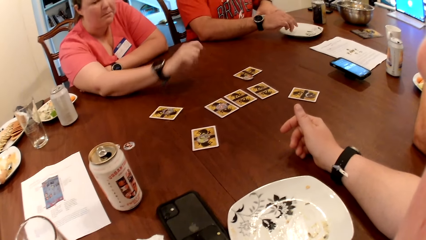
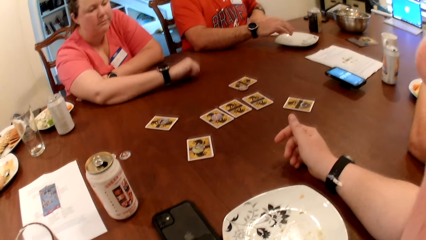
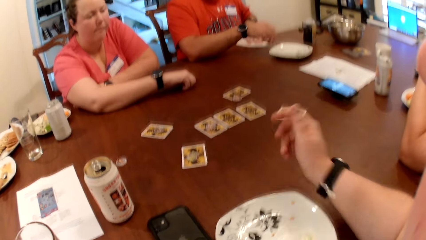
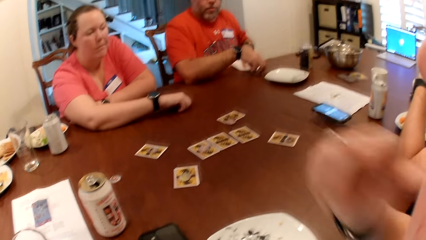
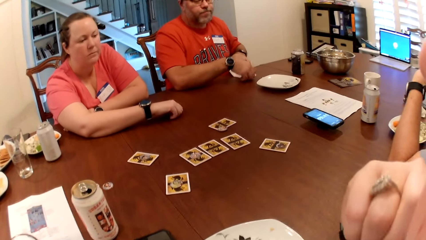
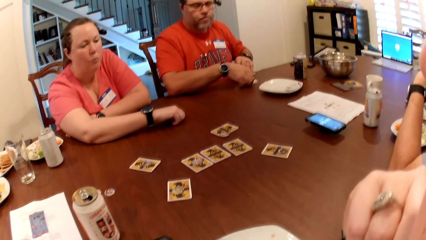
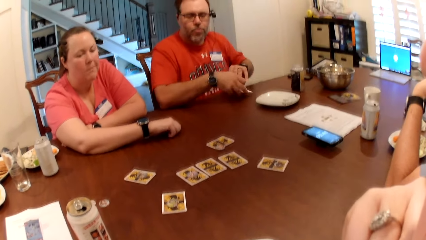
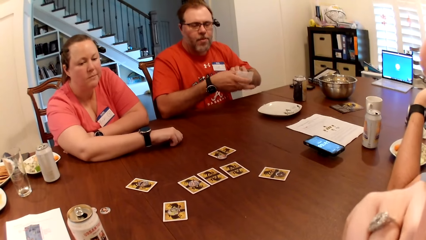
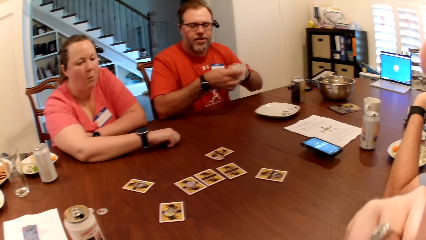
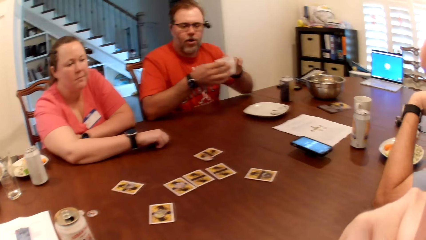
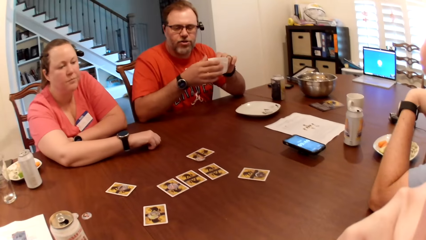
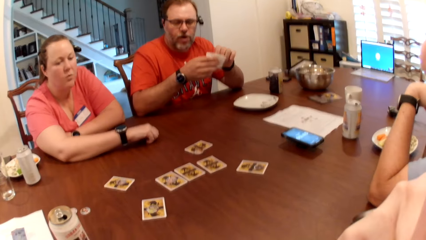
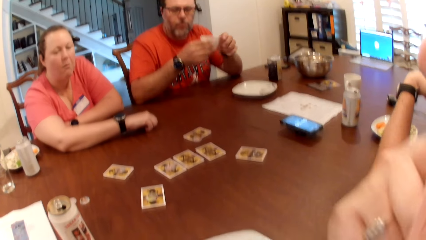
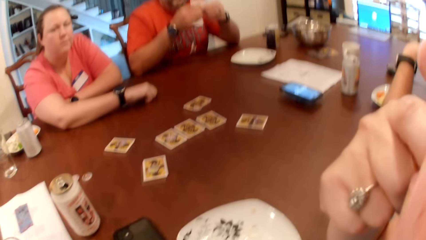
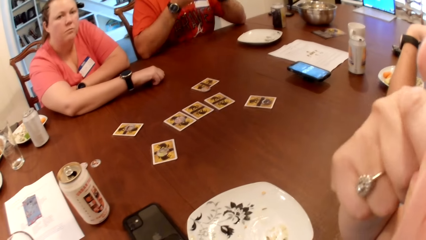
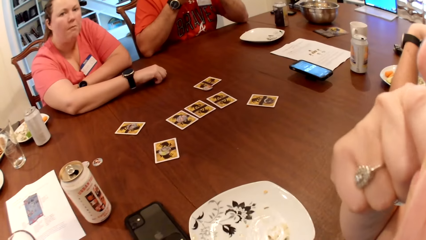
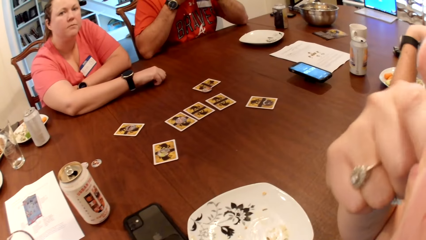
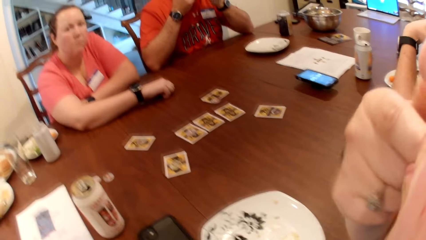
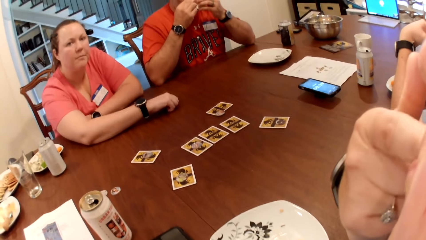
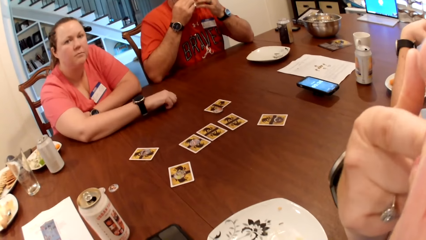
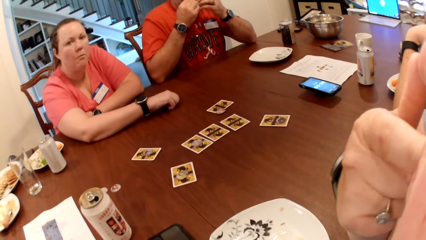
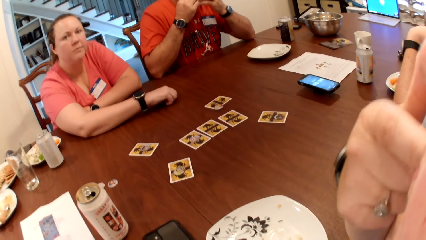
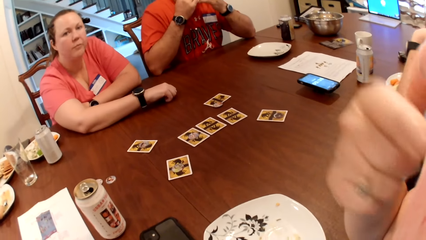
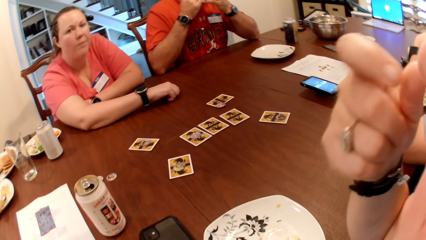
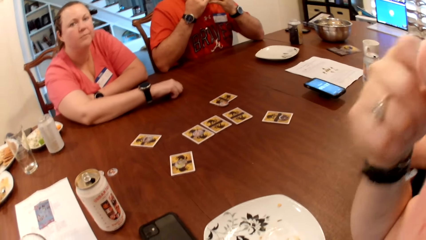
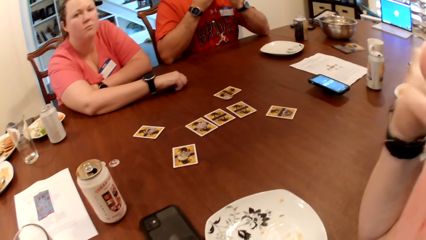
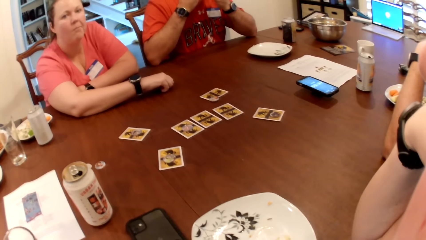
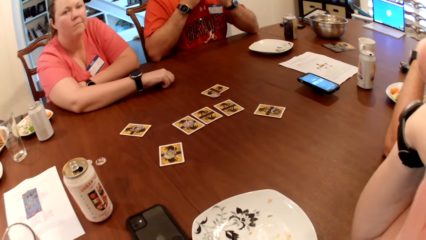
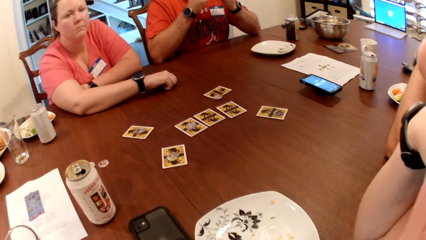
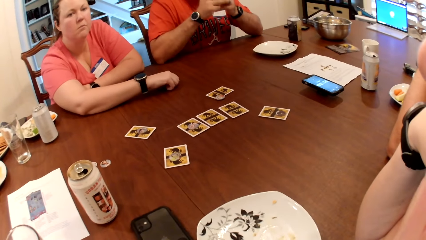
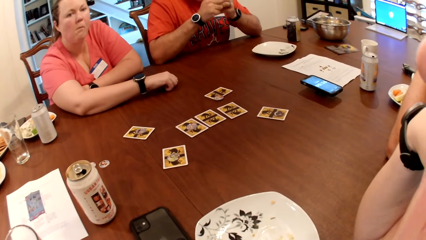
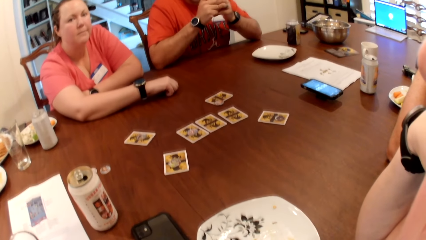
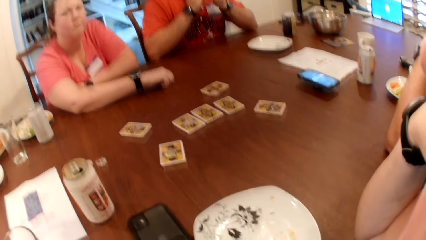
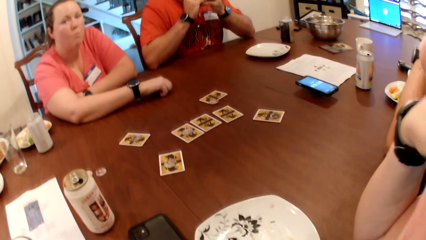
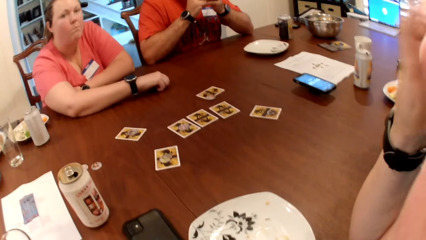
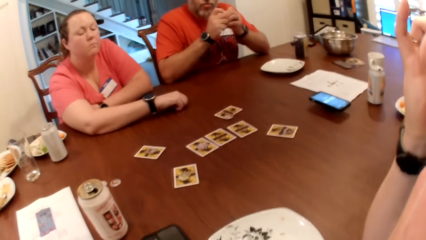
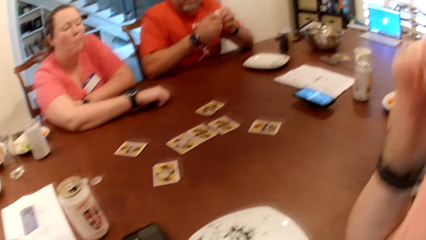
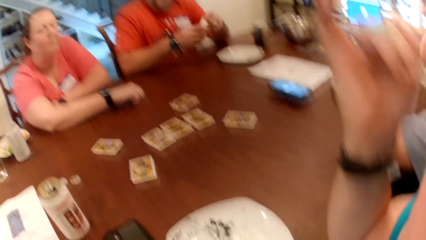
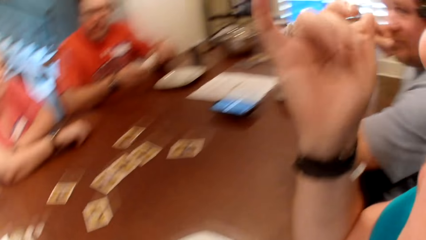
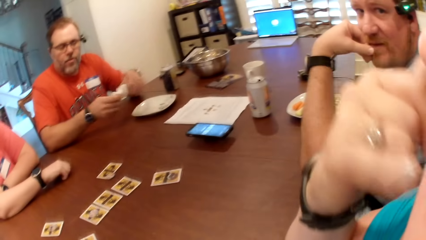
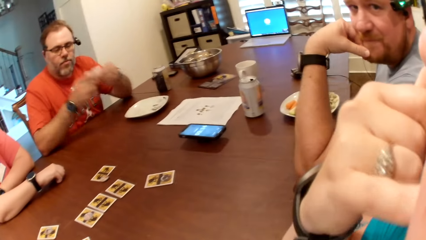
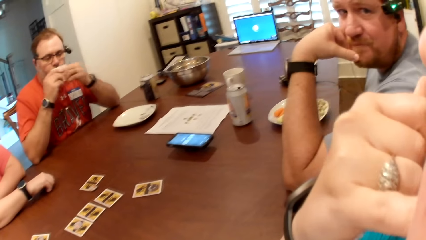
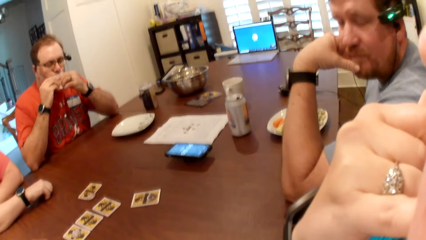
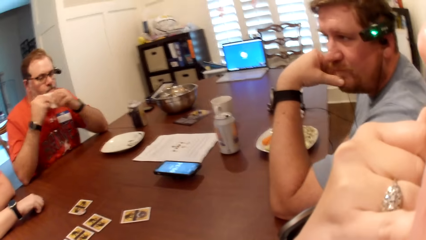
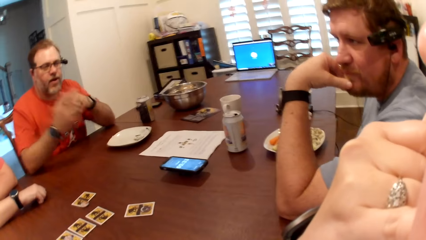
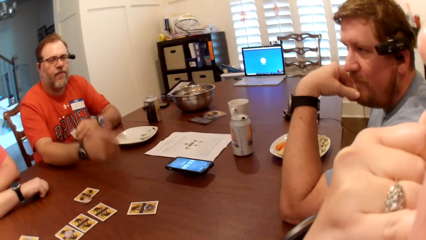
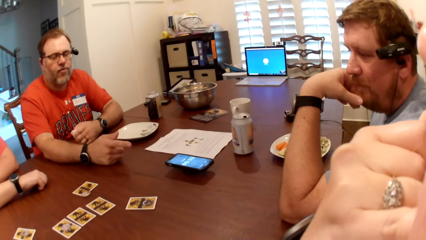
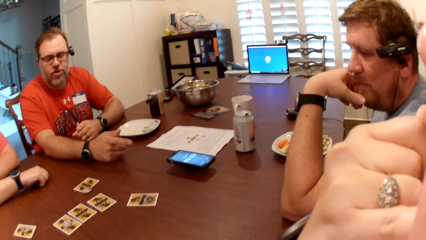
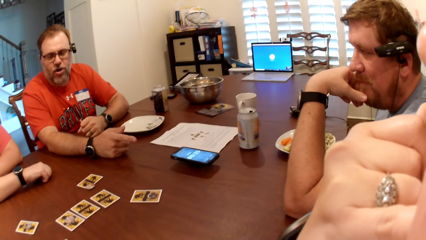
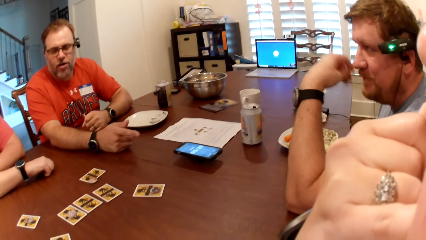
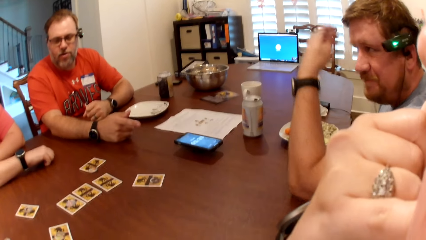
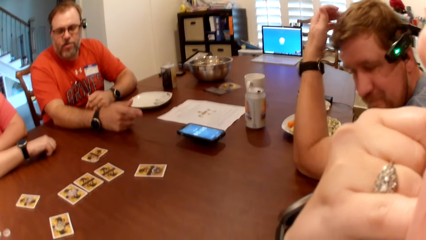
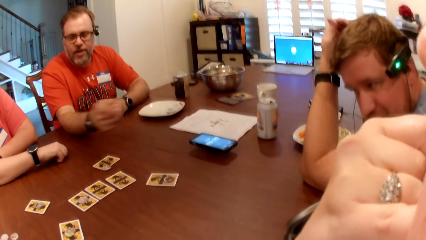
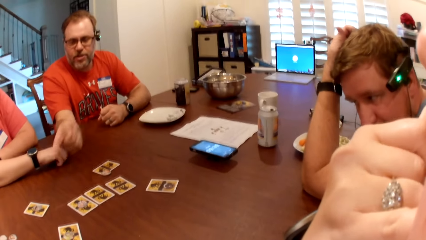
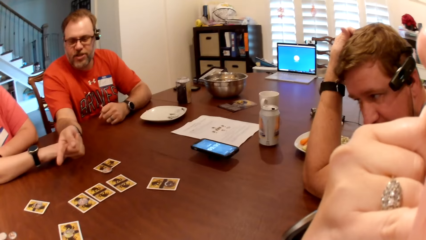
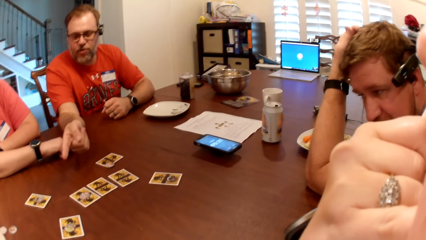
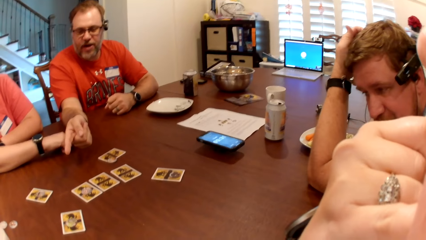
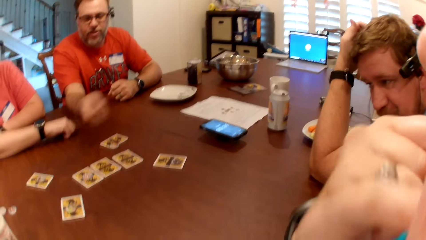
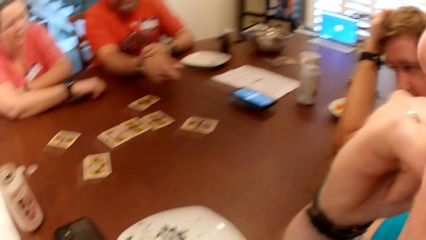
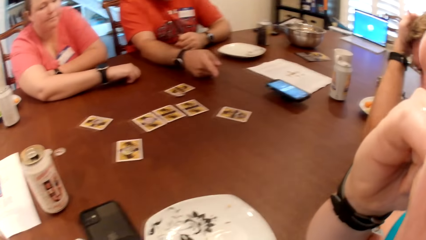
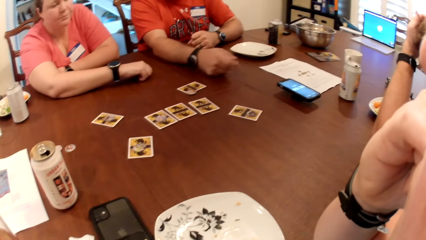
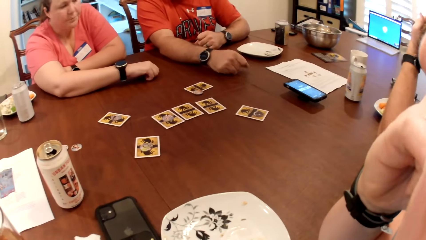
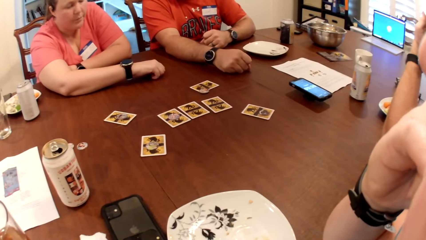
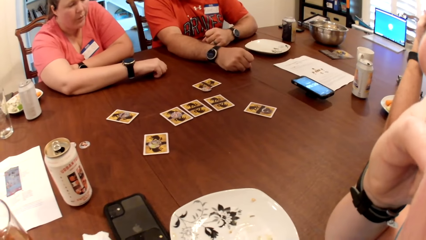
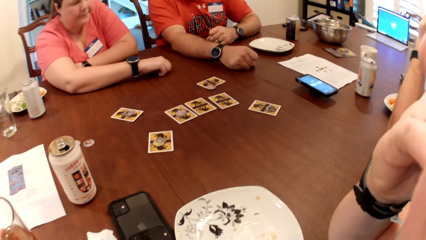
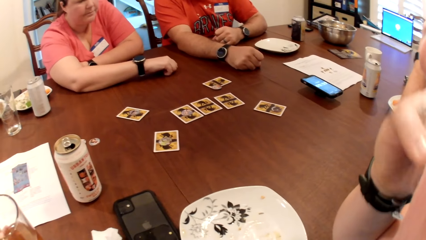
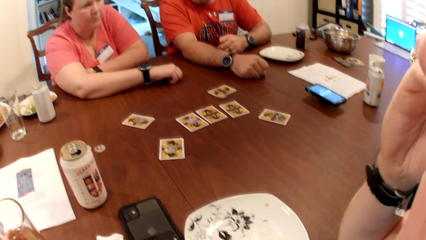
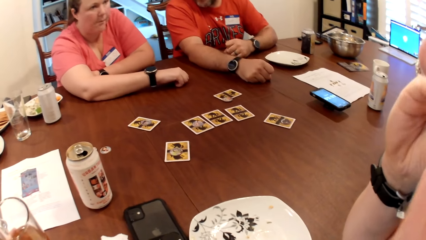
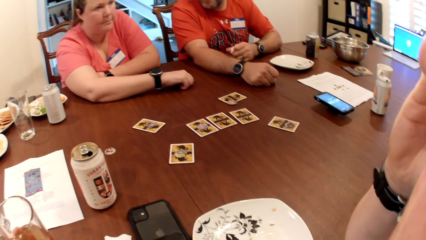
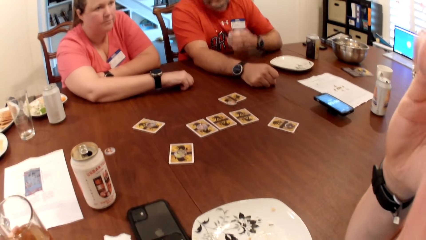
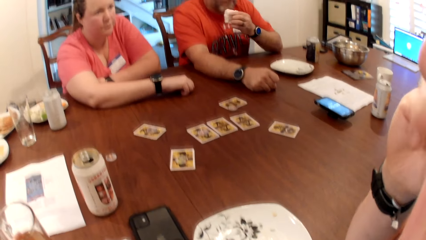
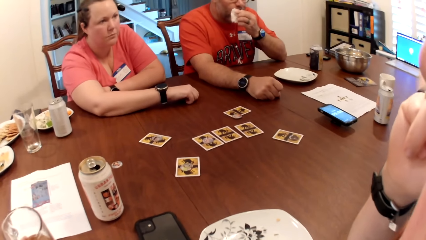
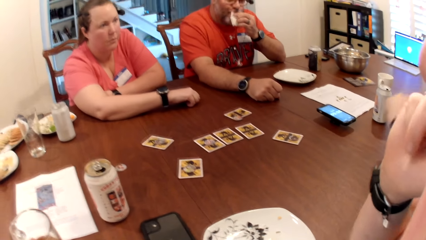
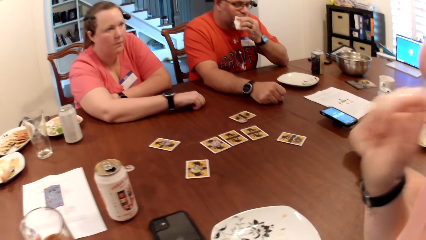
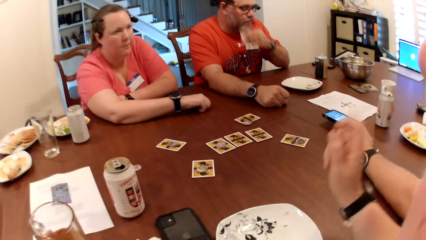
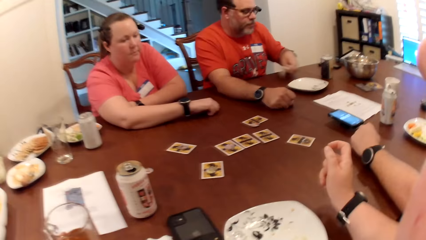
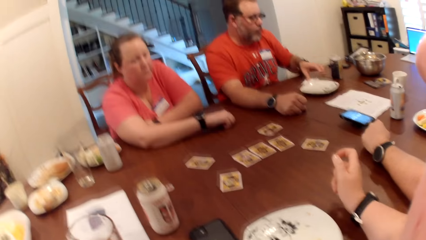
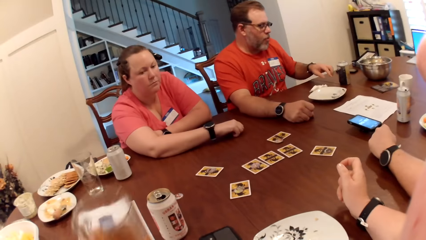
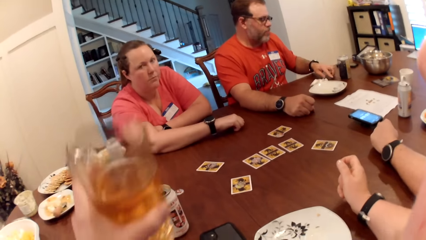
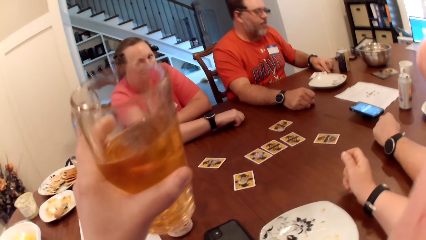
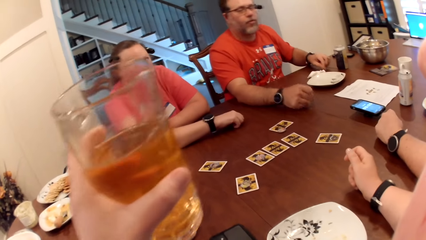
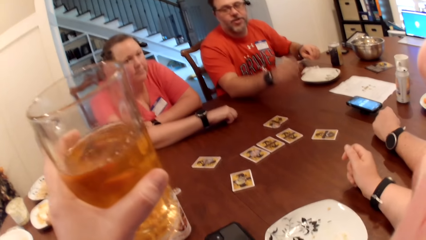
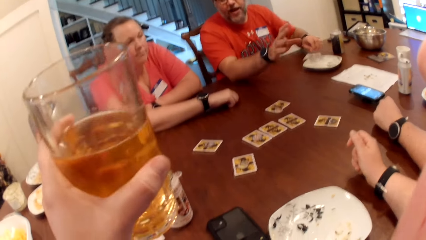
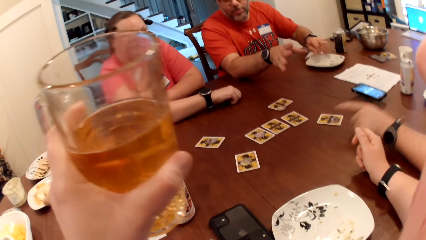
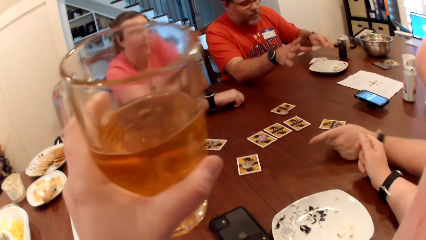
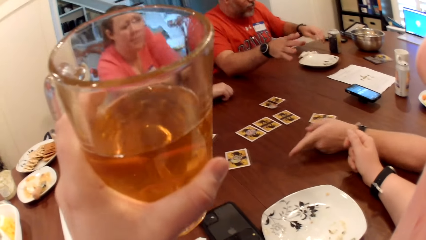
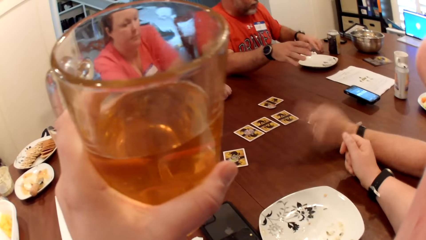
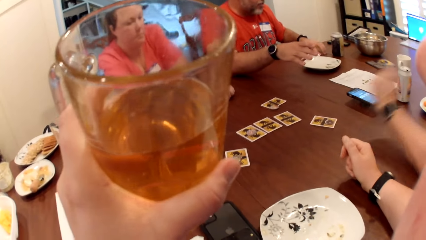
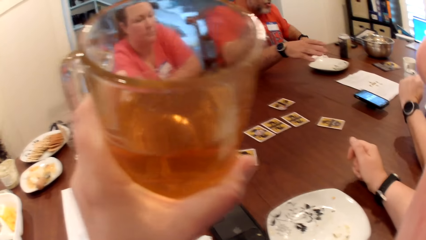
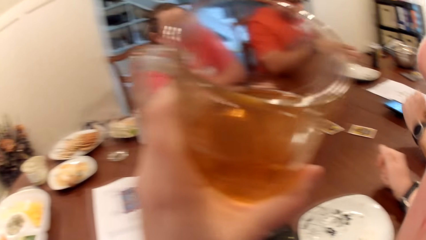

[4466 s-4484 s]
The man picks the paper towel from the table with both hands. The camera wearer touches their face with their hand. The man cleans his mouth with the paper towel in both hands. He cleans his mouth with the paper towel in both hands again. The man interacts with the camera wearer. The camera wearer stares at the table. The man cleans his mouth with the paper towel in his left hand. He drops the paper towel on the table with his left hand. The camera wearer picks the cup from the table with their left hand. The man picks dirt from the table with his left hand. He drops the dirt on the plate on the table with his left hand.
